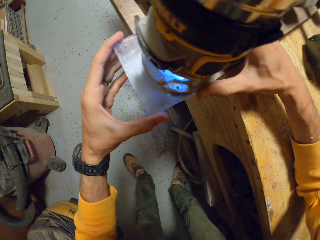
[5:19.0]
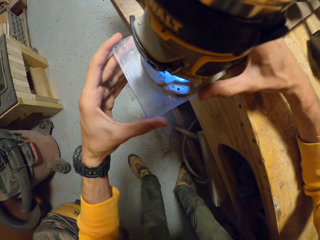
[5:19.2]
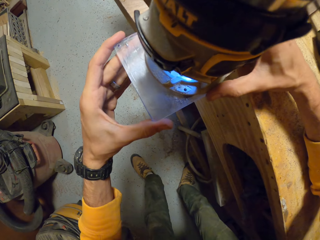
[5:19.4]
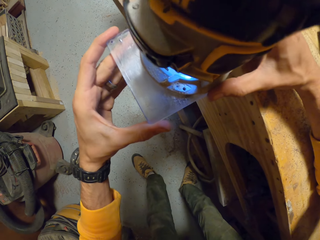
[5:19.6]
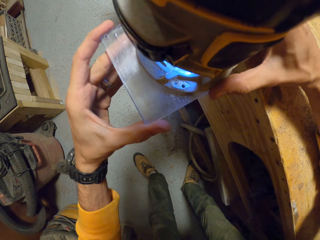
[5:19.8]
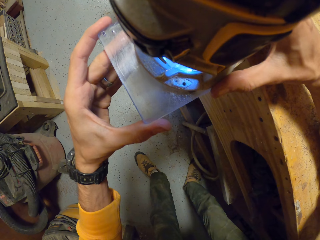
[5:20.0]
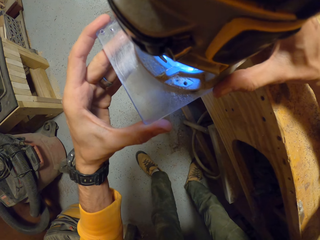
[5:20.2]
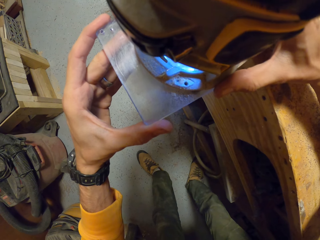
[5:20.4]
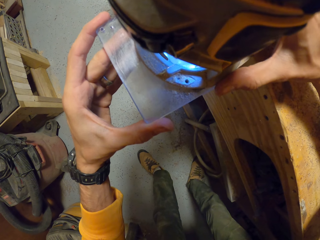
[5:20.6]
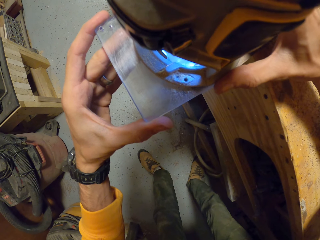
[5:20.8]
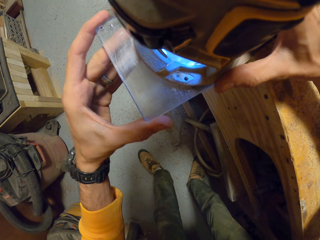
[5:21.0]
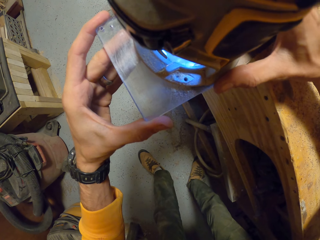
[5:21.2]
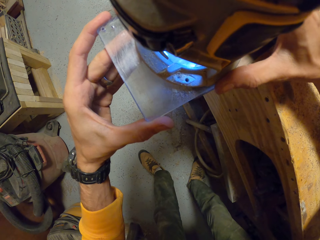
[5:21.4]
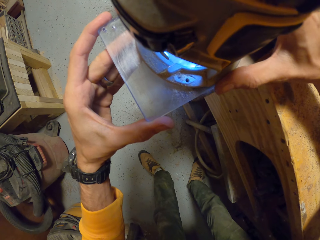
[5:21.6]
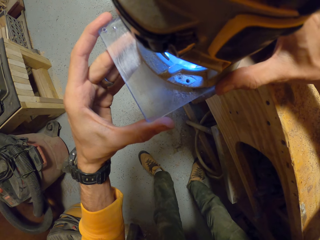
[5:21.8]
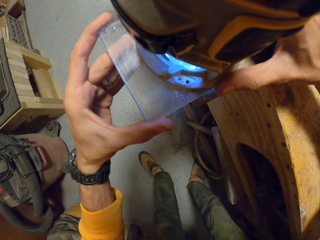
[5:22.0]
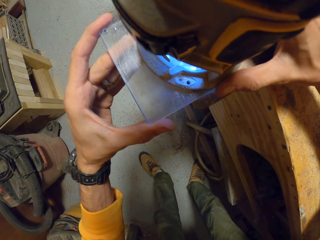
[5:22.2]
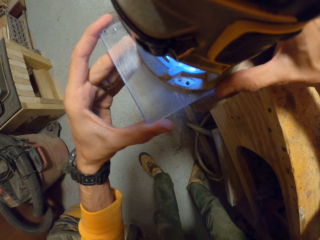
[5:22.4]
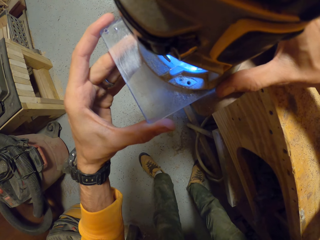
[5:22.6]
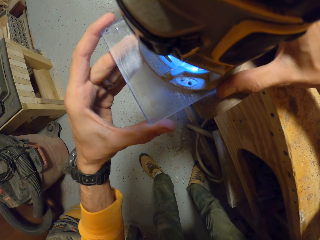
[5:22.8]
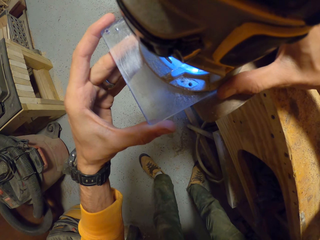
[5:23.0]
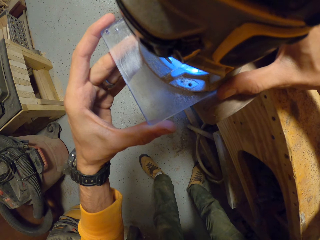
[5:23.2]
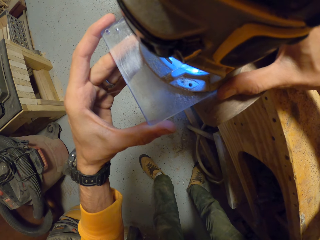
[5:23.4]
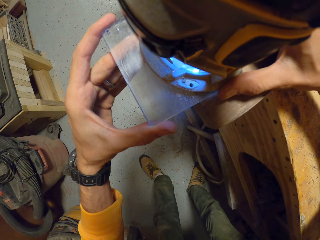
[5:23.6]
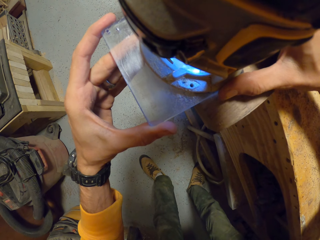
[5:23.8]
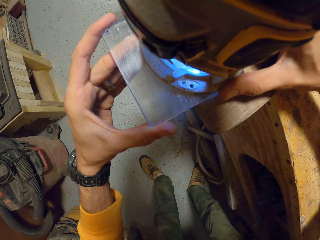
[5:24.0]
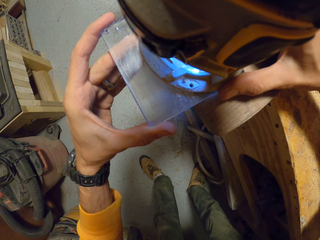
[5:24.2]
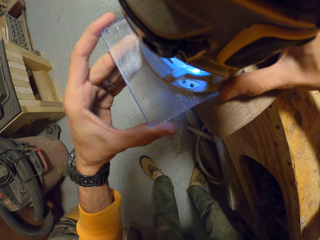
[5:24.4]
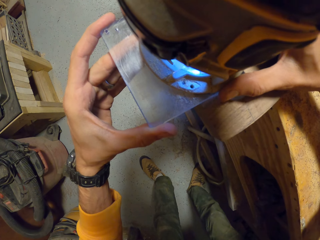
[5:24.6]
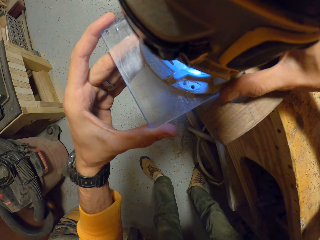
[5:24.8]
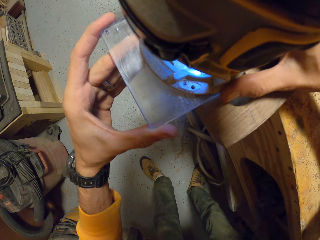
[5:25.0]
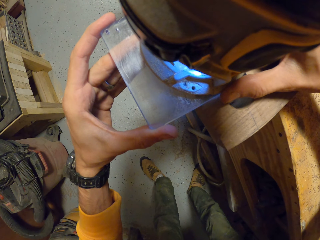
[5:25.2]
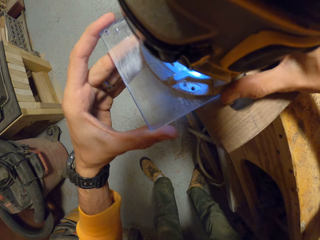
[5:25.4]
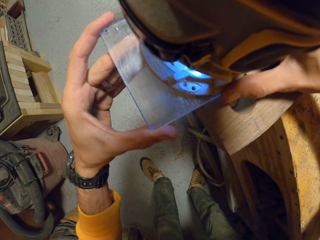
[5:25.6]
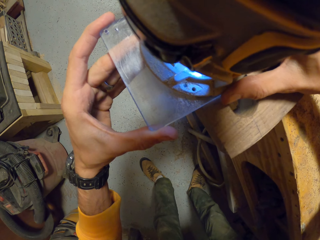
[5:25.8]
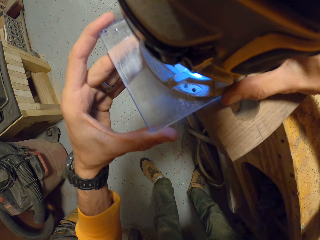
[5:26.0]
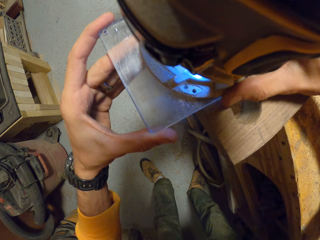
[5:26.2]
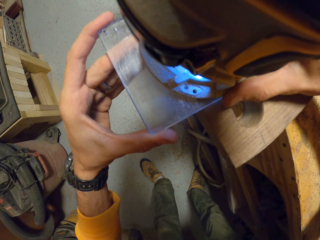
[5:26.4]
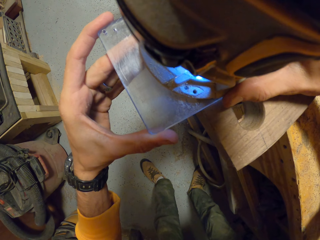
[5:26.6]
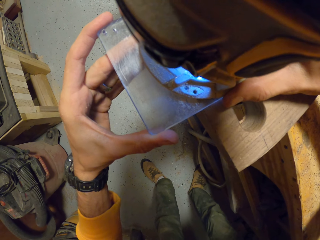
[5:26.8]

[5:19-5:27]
The camera wearer holds the device with his hands. He smoothens the woodwork with the device in his hands.

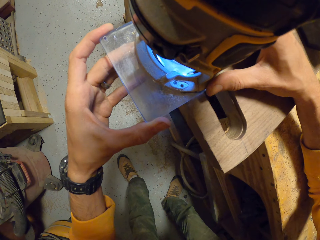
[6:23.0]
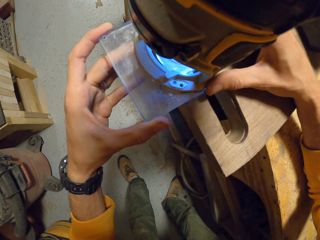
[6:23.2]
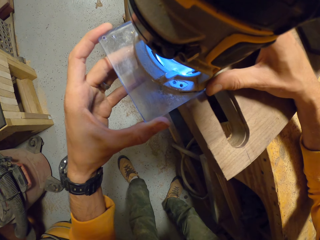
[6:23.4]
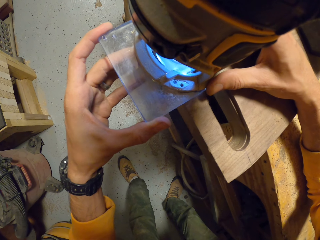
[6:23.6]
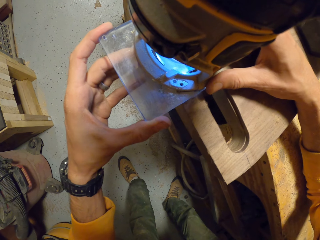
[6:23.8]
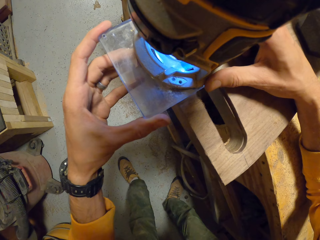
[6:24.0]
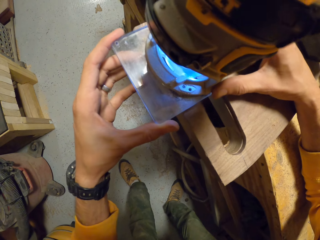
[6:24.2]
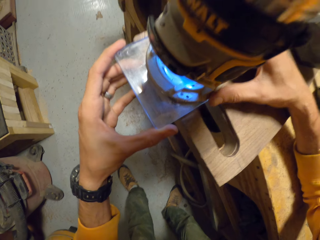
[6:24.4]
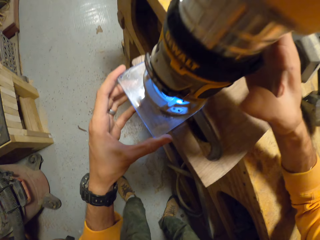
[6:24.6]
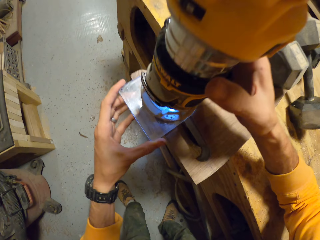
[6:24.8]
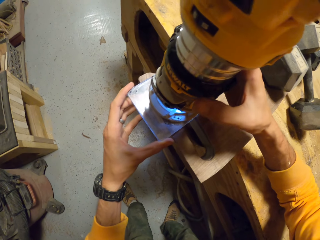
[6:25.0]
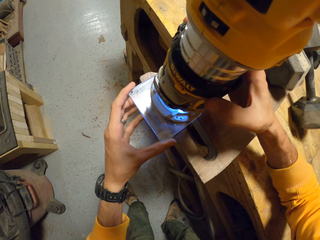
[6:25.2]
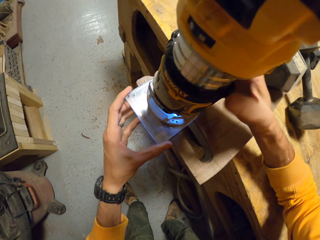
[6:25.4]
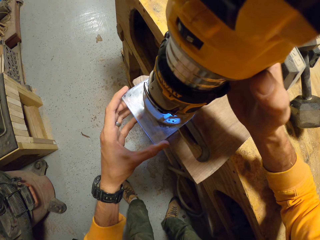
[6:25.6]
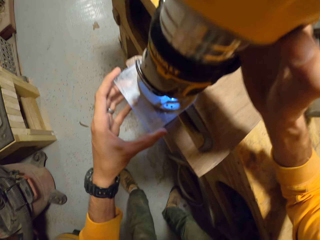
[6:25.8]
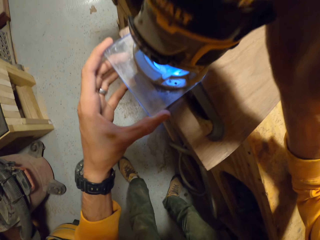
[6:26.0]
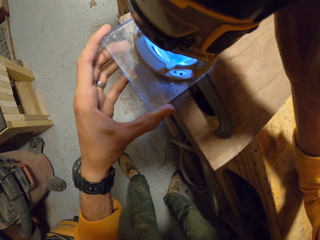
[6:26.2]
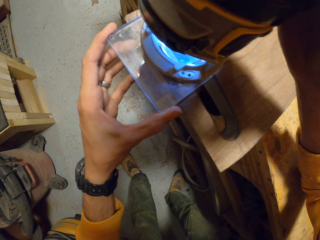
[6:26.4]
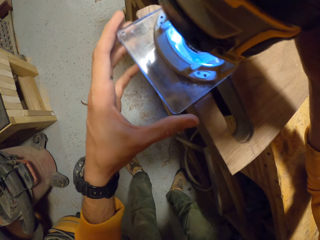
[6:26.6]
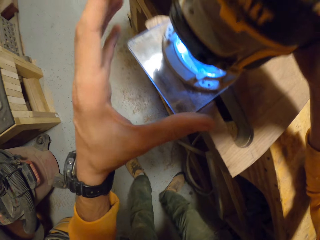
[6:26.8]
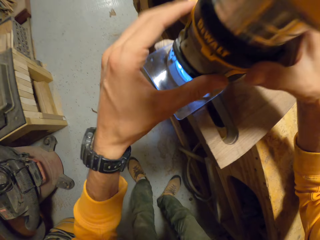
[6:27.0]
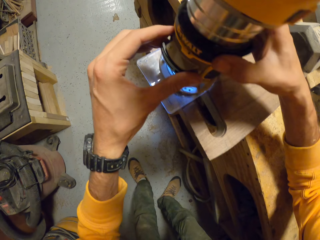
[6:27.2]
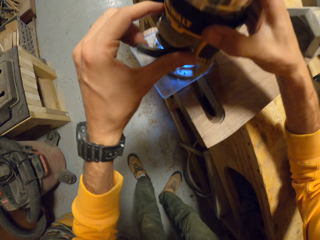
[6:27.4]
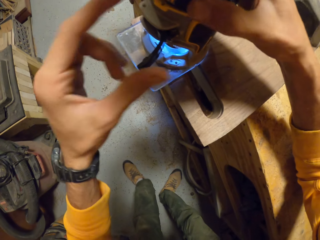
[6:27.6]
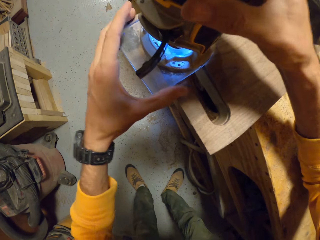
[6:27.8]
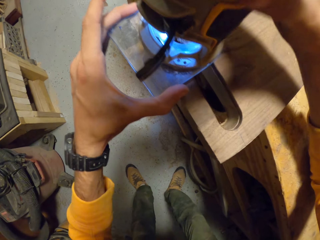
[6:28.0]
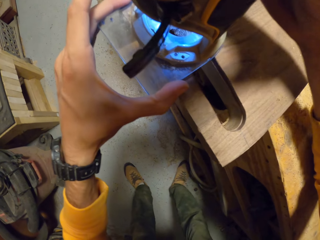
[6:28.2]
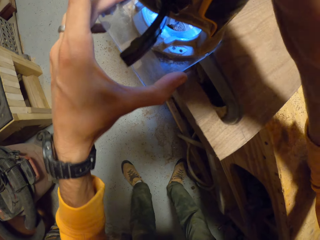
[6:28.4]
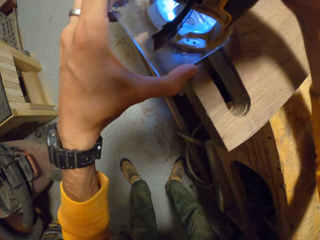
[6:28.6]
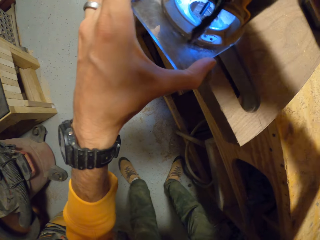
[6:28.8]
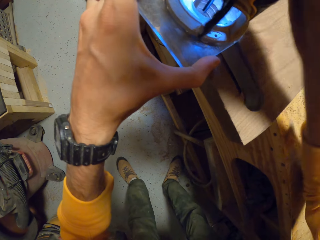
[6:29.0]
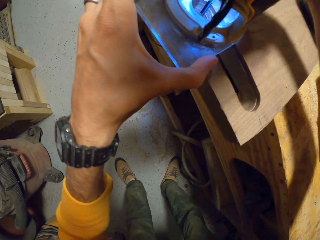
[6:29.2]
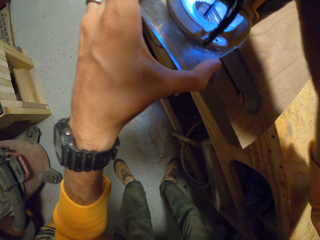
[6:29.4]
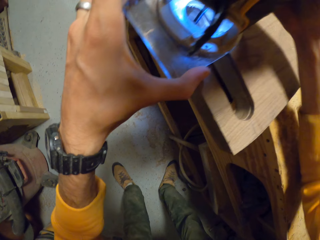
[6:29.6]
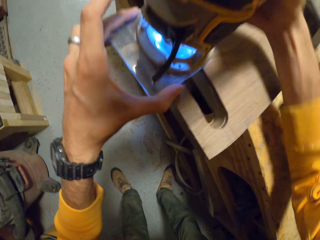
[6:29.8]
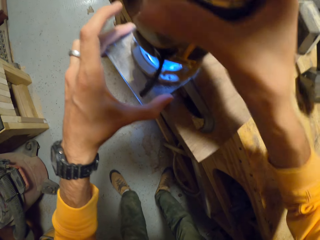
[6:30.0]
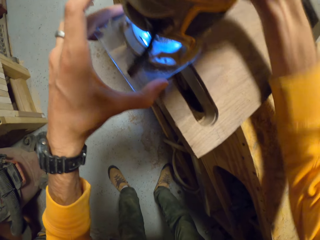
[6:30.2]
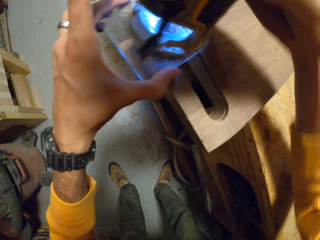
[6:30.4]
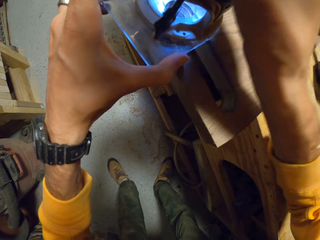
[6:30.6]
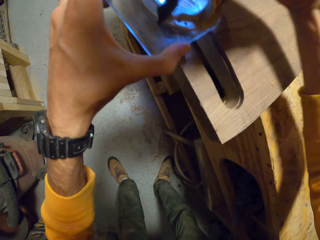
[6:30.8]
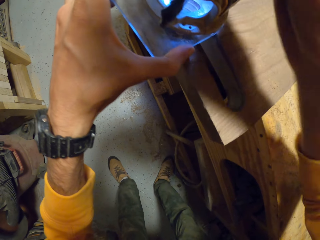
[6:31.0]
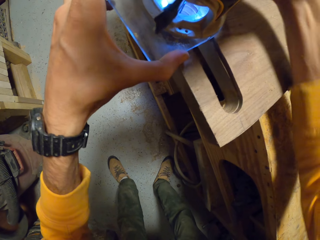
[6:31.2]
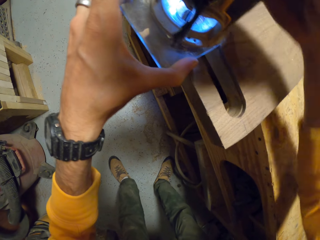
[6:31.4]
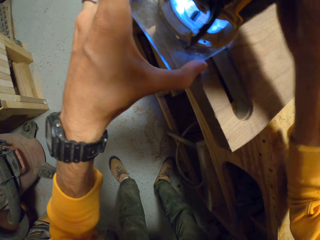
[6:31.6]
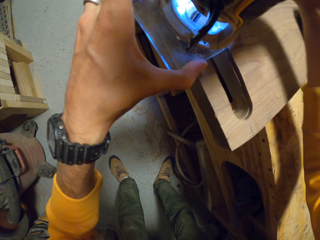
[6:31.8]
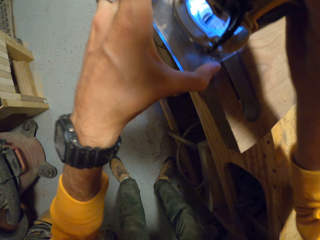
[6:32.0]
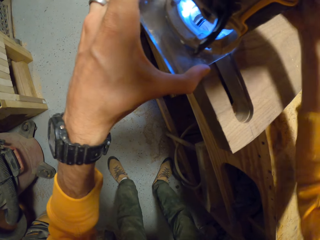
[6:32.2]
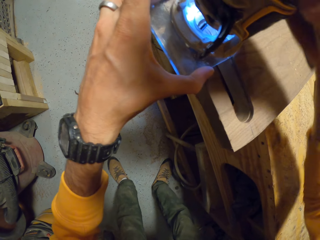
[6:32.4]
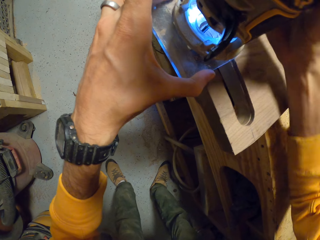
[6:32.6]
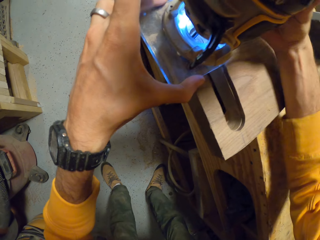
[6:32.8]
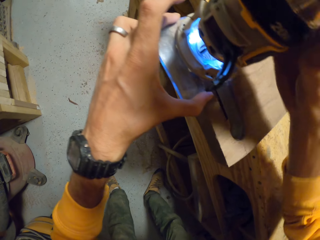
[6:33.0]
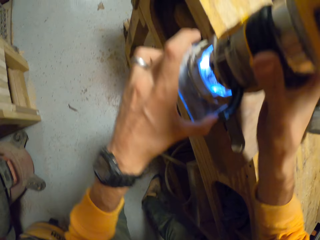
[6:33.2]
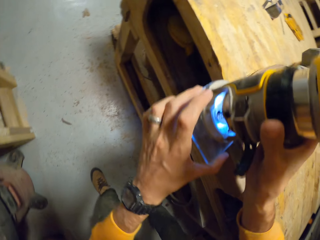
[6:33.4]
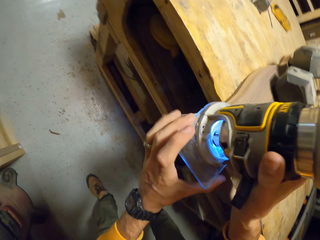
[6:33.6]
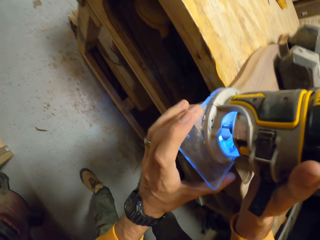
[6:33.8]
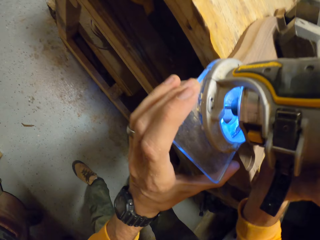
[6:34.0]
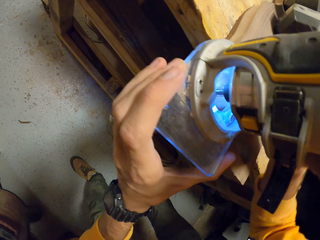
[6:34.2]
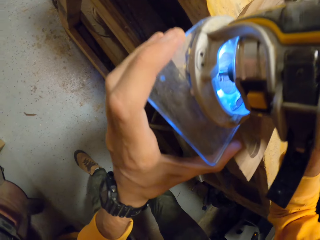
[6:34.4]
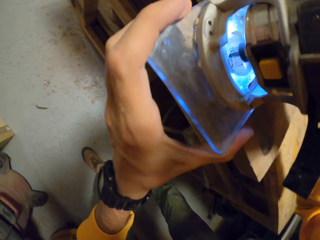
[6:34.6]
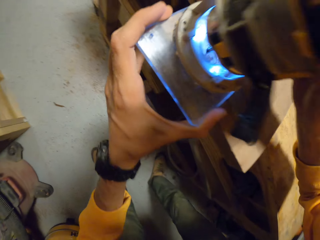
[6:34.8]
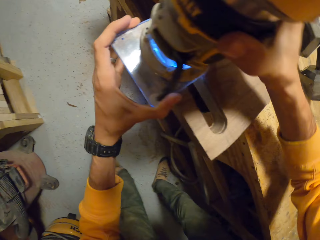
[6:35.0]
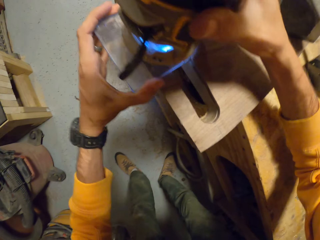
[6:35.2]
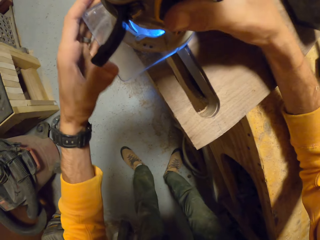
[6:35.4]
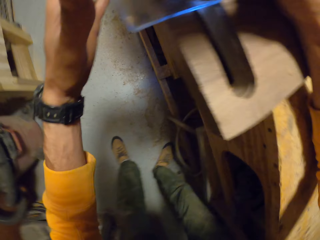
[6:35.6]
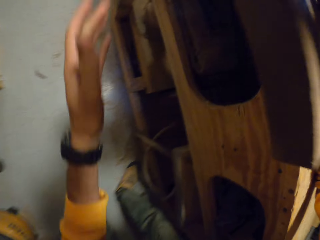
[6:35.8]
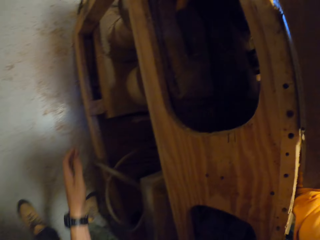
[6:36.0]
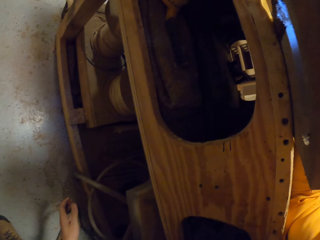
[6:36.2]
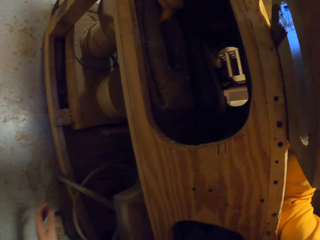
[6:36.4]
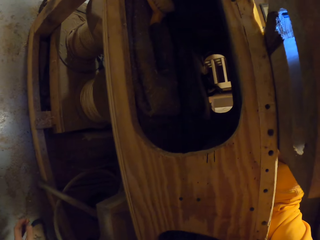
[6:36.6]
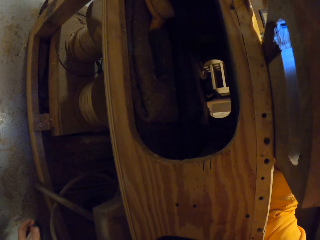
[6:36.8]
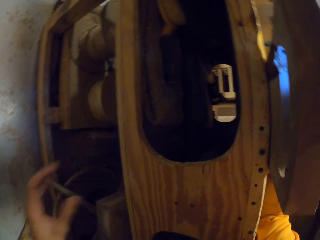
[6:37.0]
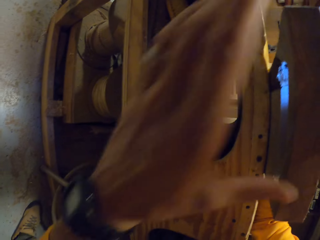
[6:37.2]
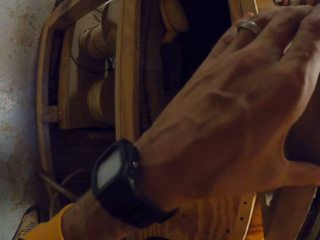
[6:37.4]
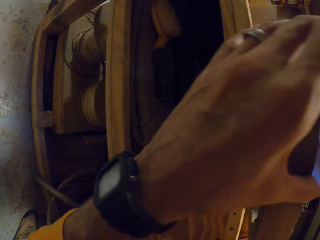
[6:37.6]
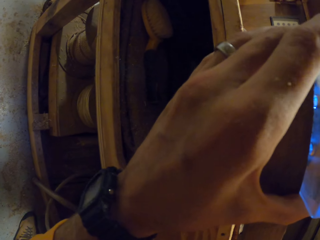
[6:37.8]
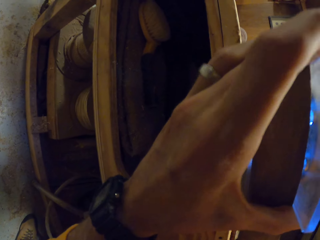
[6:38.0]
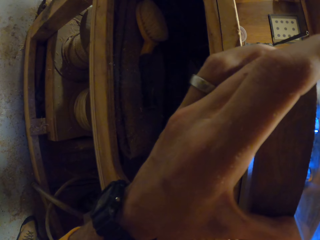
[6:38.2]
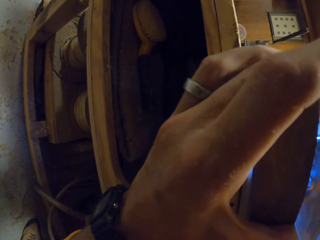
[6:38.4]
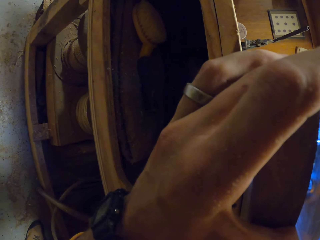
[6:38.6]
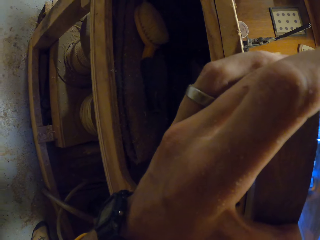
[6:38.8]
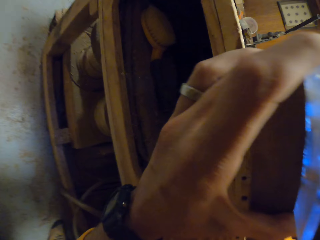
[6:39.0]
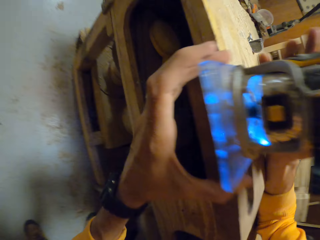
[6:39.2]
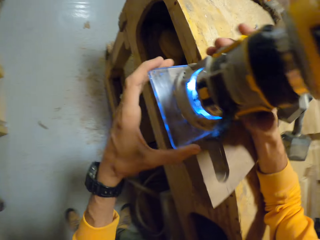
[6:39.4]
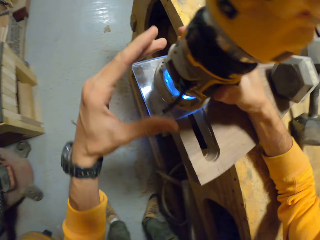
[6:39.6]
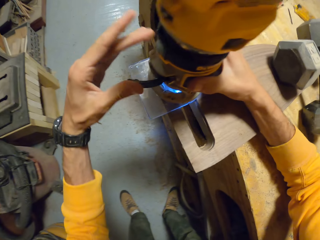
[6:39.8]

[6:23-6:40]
The camera wearer operates the device with his right hand. He adjusts the device with his hands. He inspects the device with his left hand.
